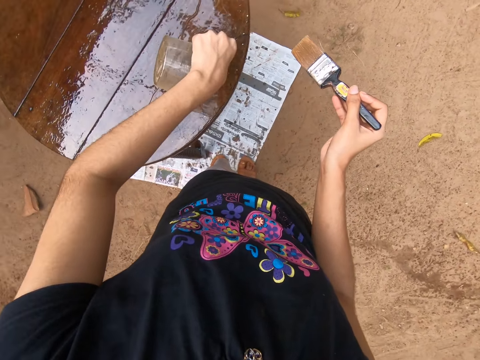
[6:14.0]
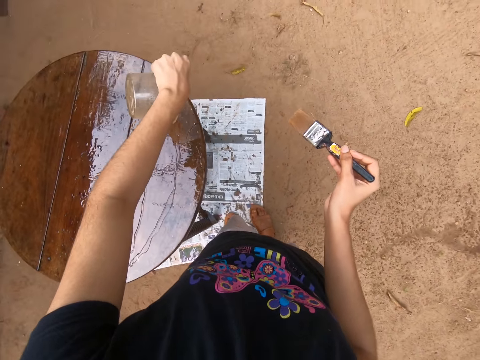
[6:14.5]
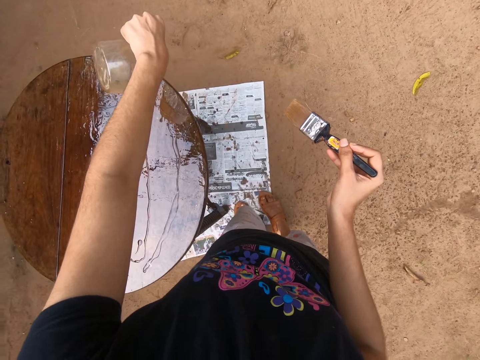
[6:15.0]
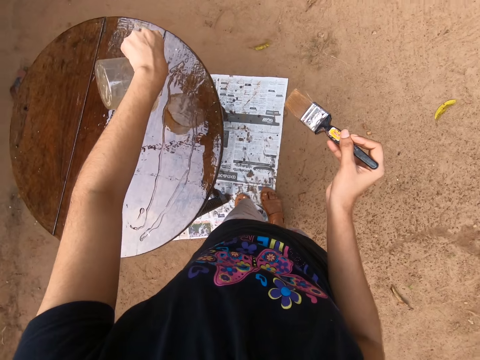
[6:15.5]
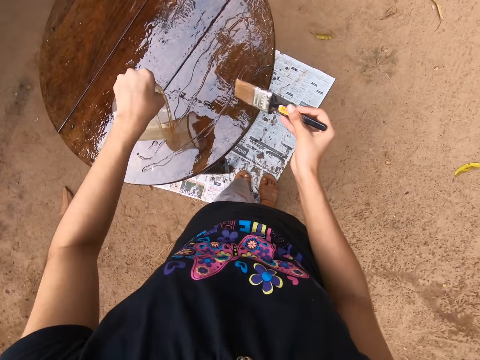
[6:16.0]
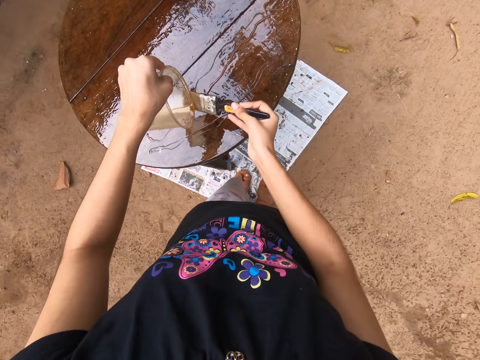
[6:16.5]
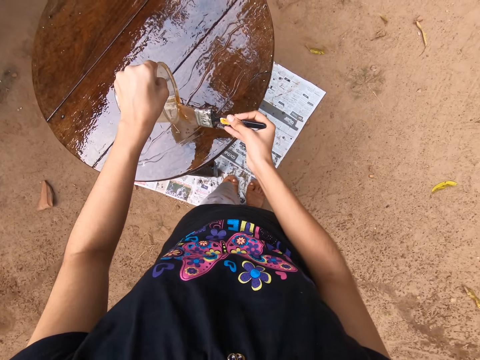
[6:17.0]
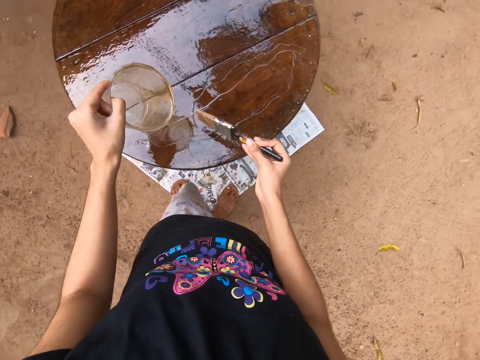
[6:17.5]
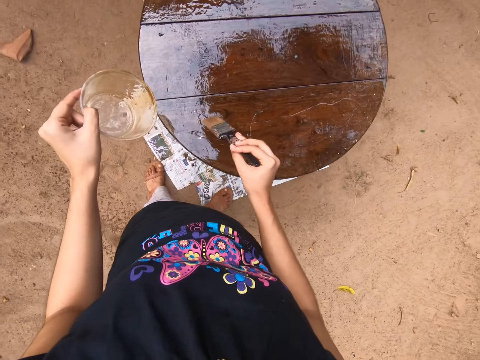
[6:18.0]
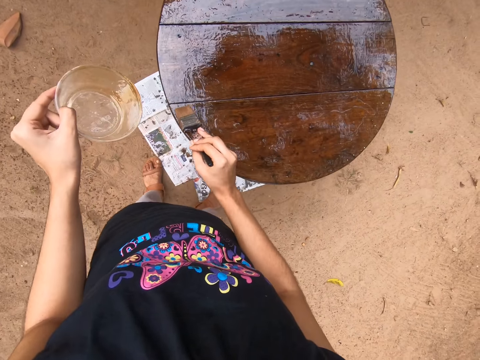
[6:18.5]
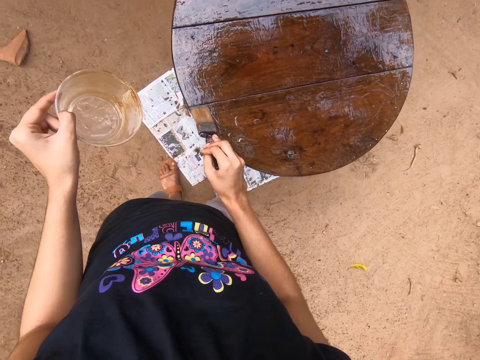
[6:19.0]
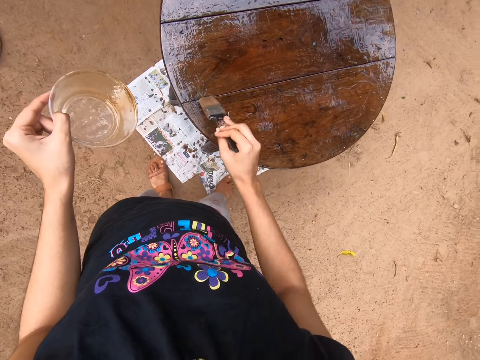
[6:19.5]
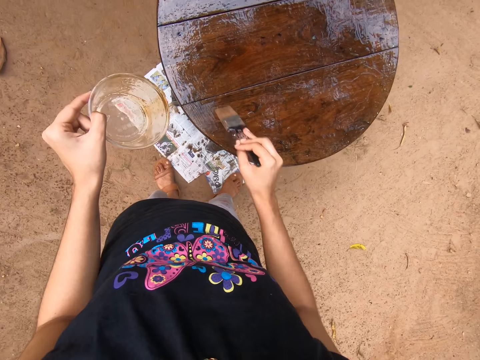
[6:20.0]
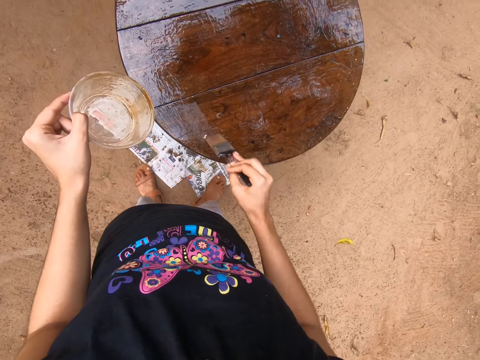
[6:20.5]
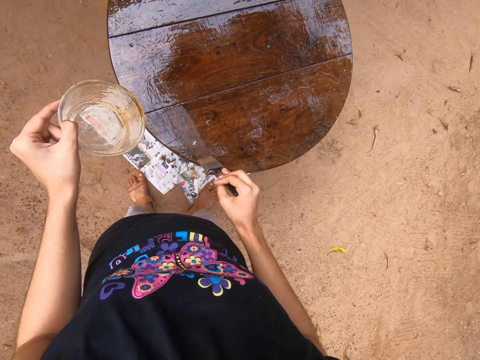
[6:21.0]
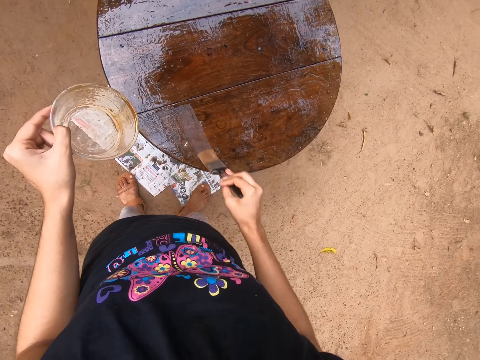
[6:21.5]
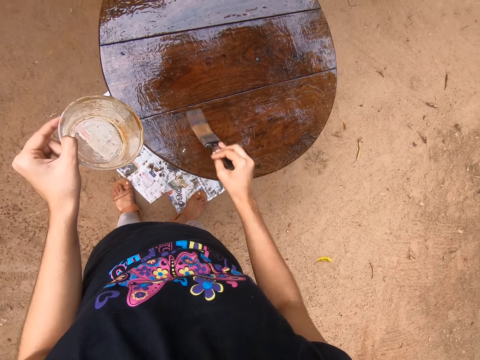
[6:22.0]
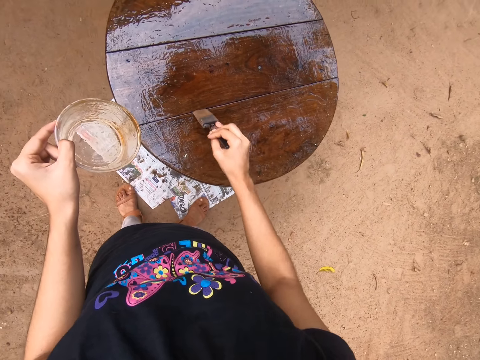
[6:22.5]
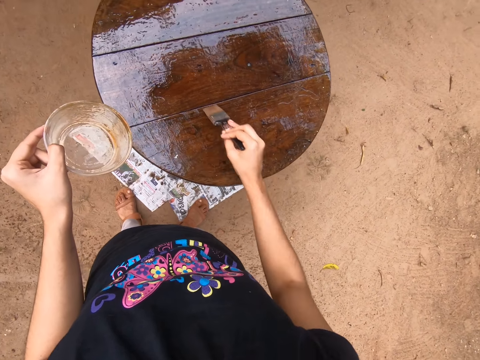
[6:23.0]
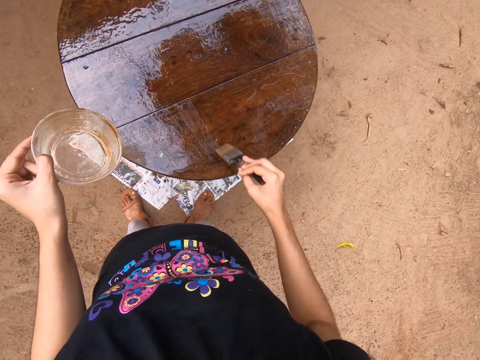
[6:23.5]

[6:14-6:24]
The camera wearer smears the plastic container with the paint brush in her right hand. She scoops gloss on a bucket using the paint brush. She spreads the lacquer on the wooden table with the paint brush in her right hand.

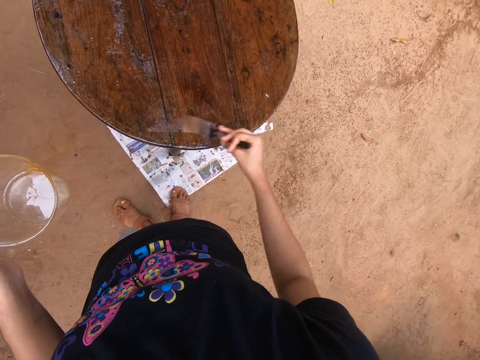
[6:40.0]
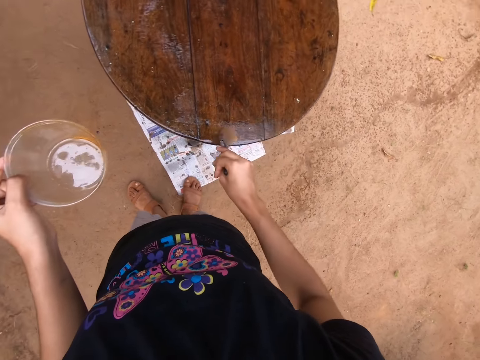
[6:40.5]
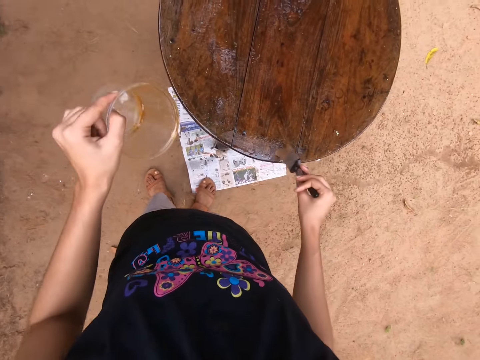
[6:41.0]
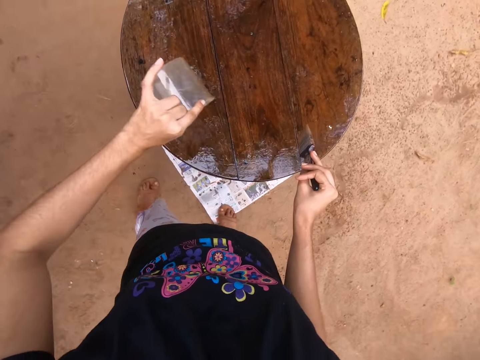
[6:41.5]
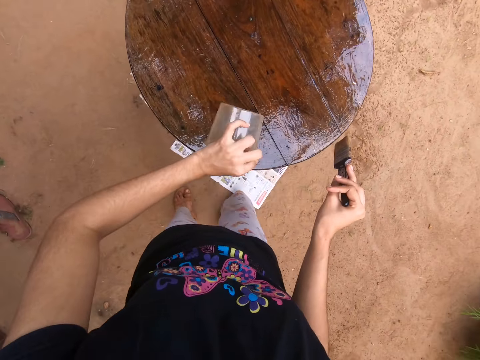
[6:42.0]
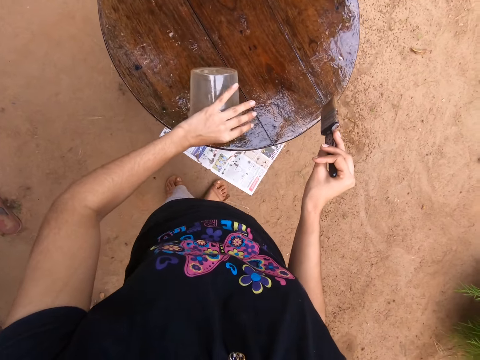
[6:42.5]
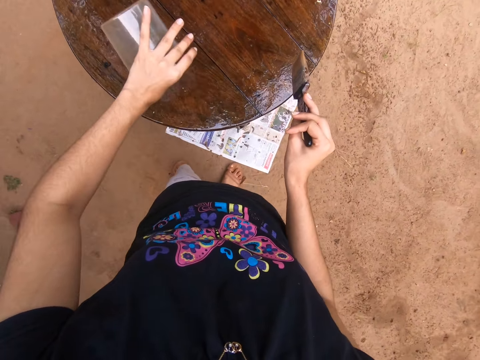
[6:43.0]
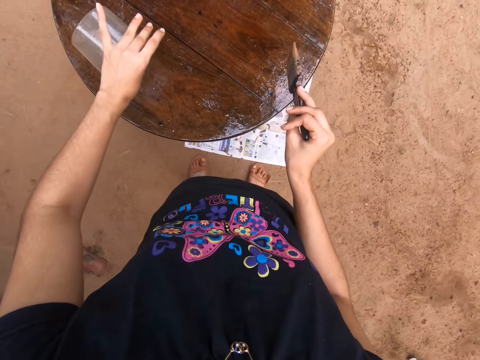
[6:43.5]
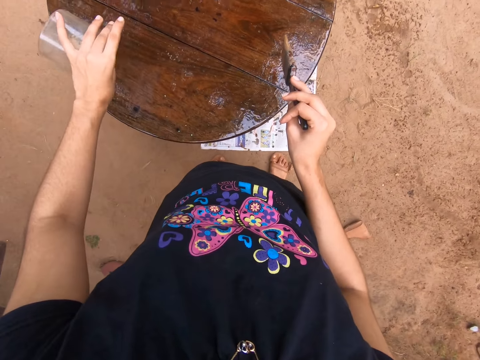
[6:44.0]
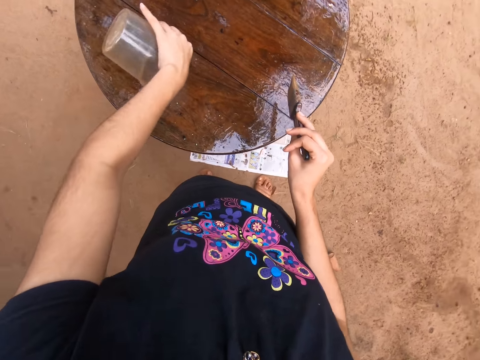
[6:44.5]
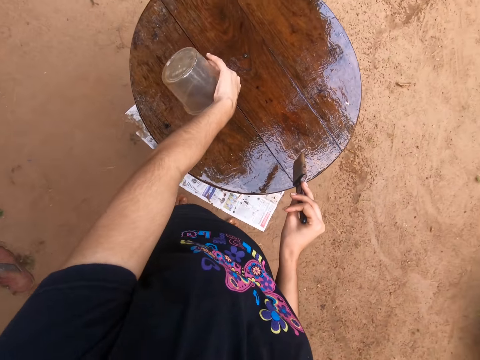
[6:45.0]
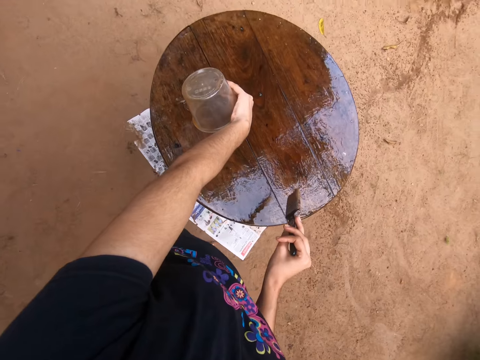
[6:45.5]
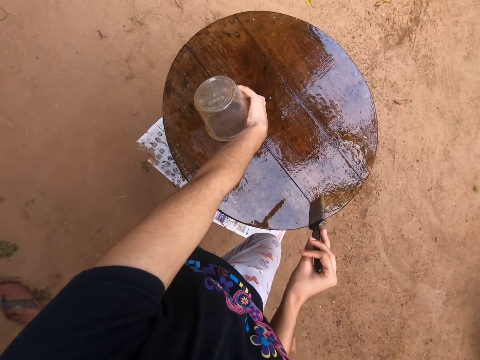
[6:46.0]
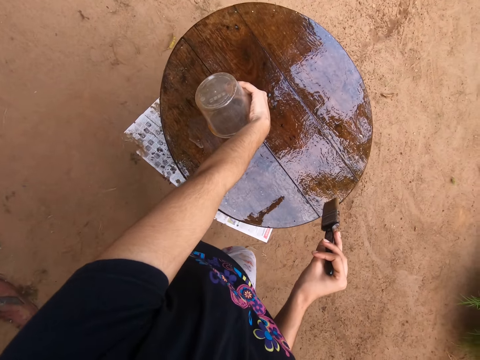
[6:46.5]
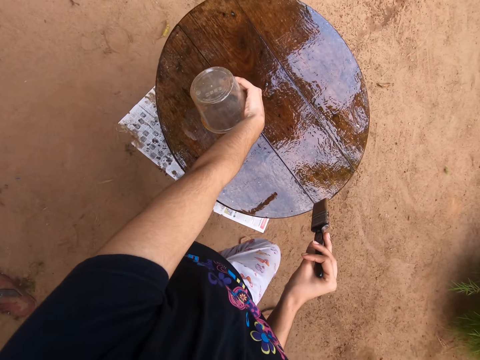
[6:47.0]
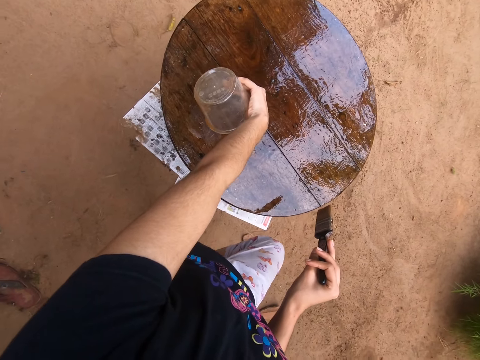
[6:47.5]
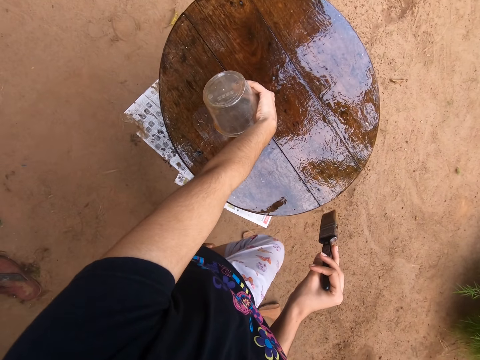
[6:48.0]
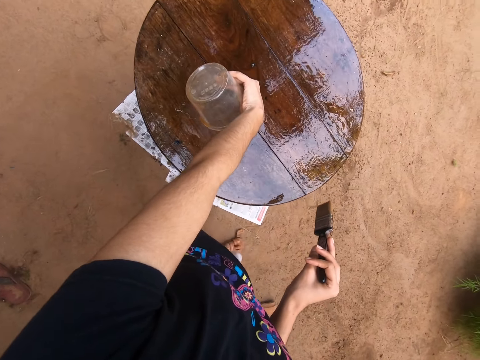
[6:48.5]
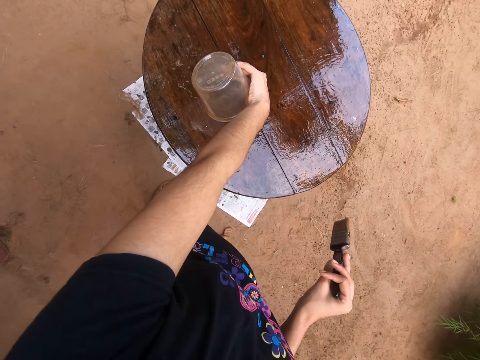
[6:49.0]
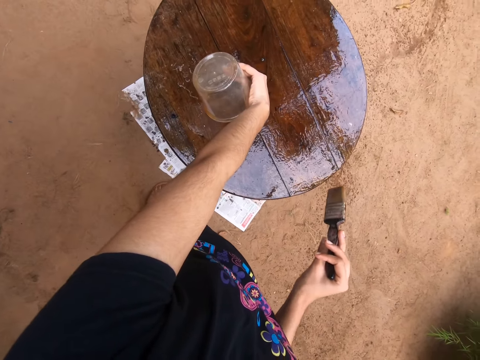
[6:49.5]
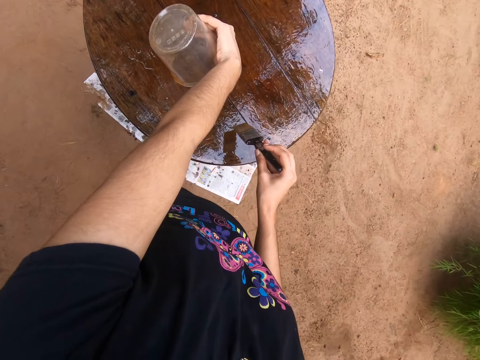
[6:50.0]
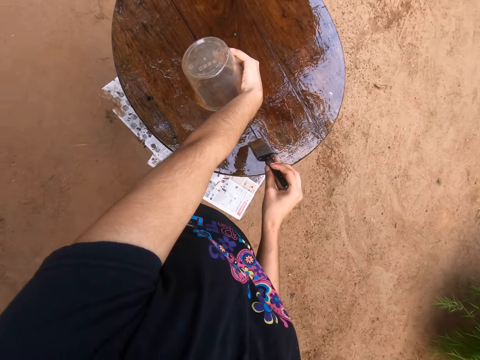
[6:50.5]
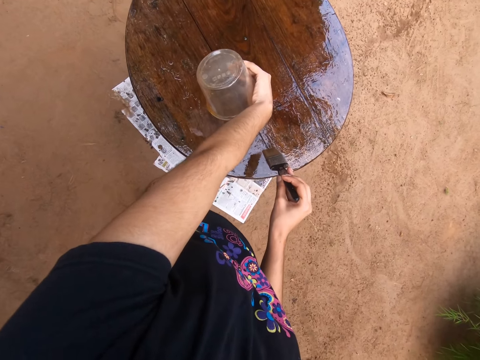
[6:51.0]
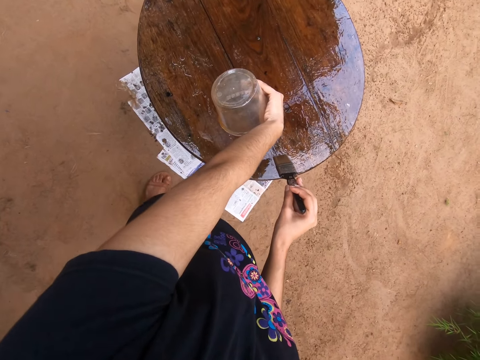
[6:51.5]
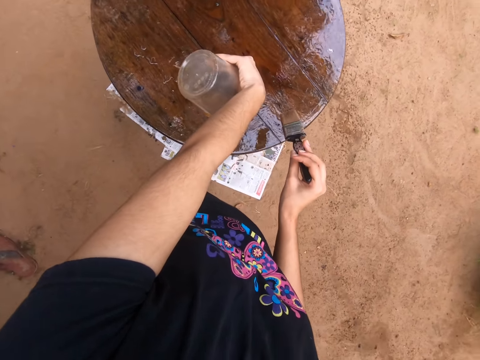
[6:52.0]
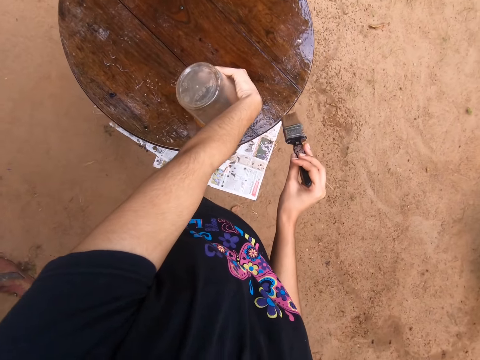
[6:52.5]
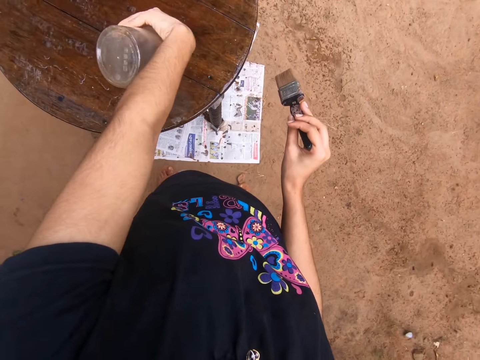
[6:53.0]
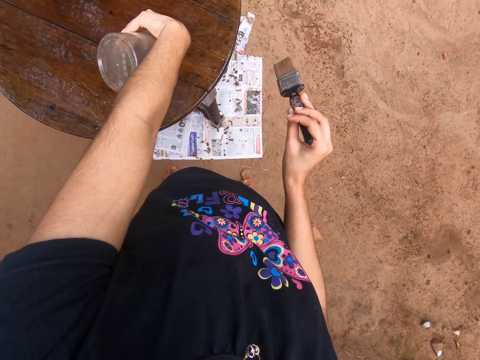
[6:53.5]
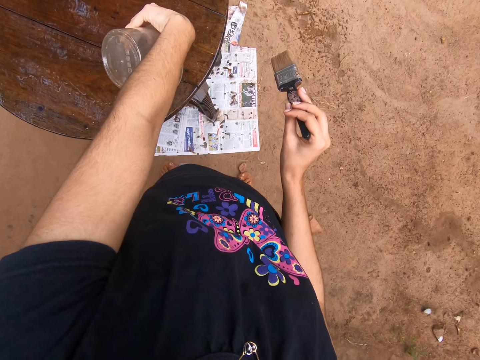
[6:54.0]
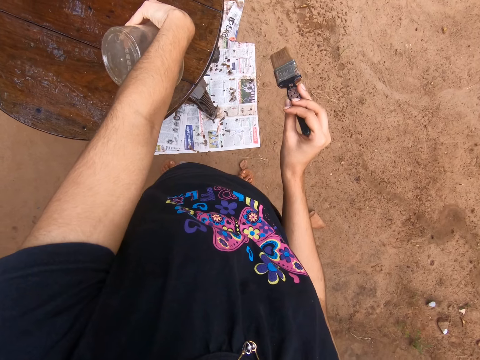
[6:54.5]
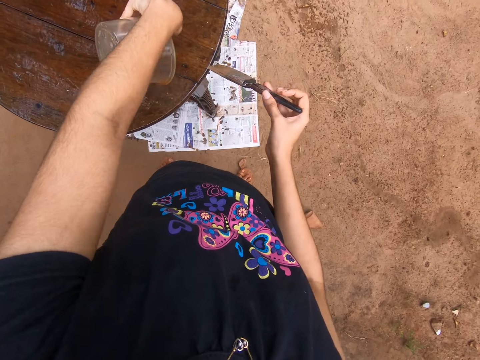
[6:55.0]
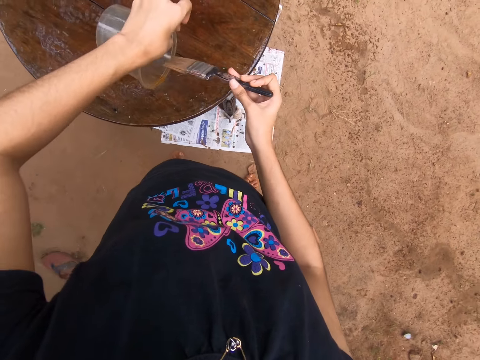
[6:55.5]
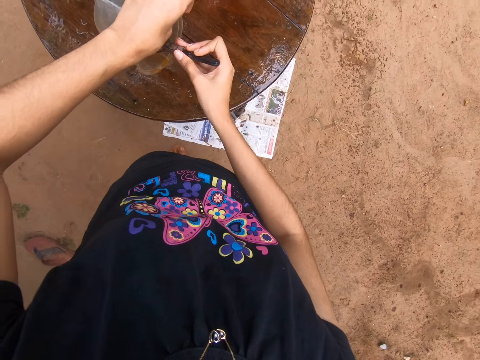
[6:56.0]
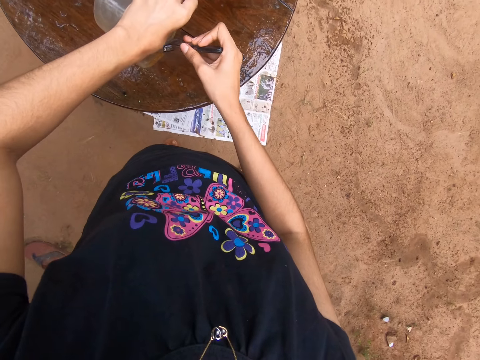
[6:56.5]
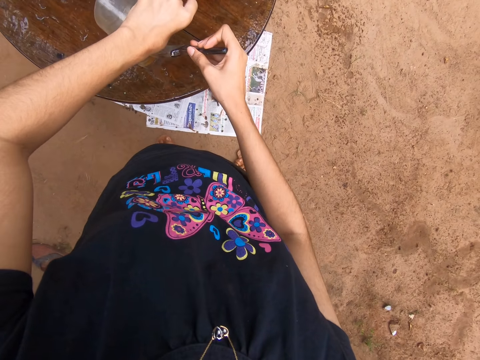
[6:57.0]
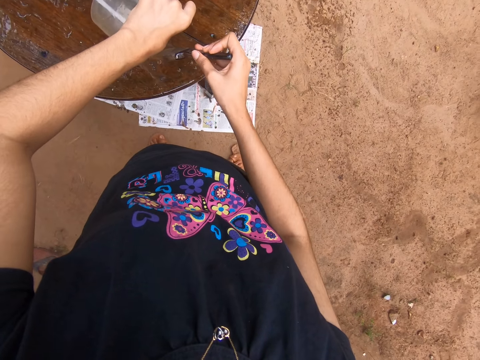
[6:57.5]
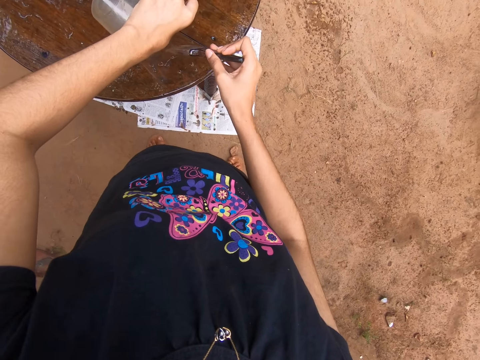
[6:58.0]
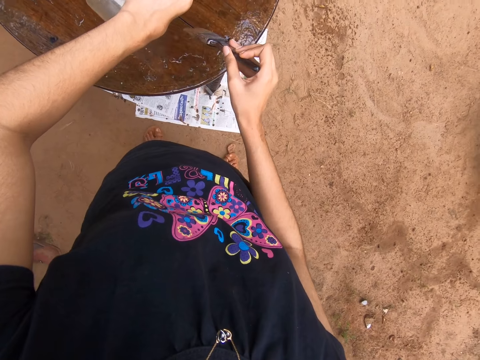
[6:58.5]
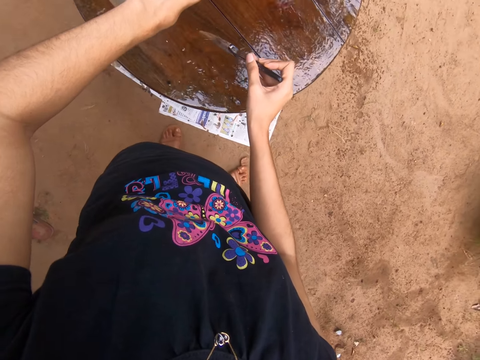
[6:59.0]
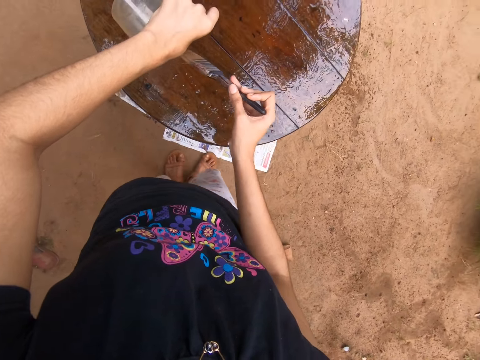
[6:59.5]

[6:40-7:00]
The camera wearer pours lacquer on the wooden table from the plastic container in her left hand. She takes the lacquer from the plastic container with the paint brush in her right hand.
